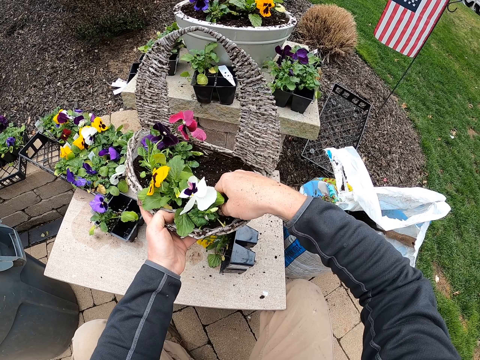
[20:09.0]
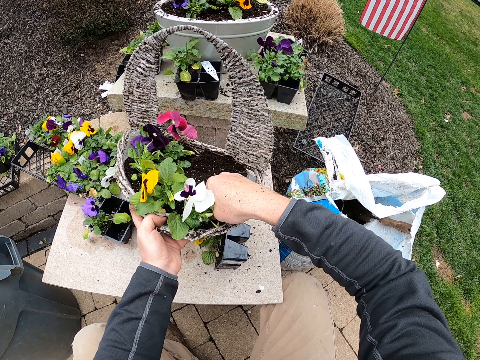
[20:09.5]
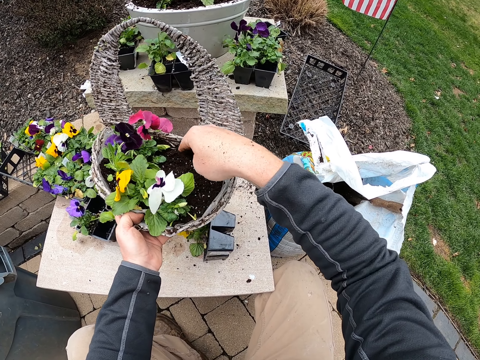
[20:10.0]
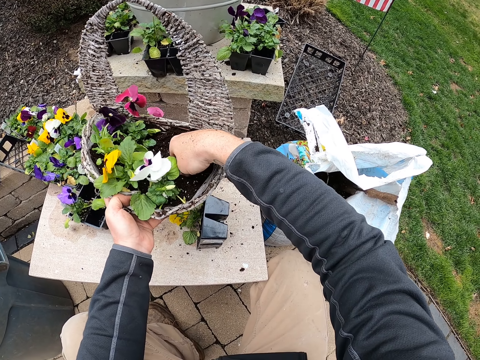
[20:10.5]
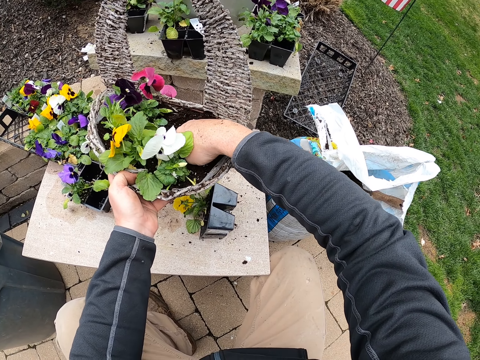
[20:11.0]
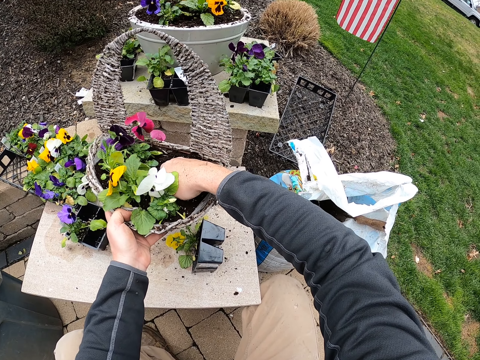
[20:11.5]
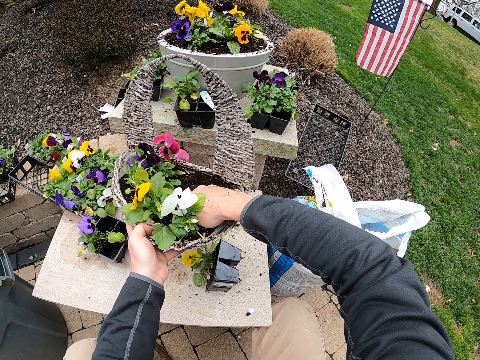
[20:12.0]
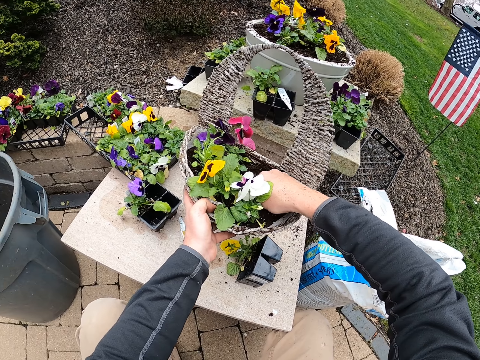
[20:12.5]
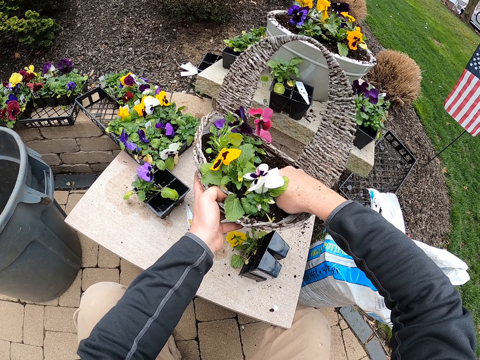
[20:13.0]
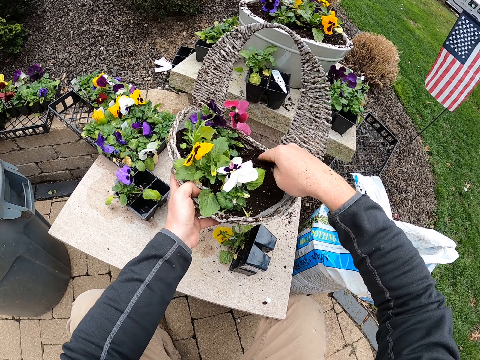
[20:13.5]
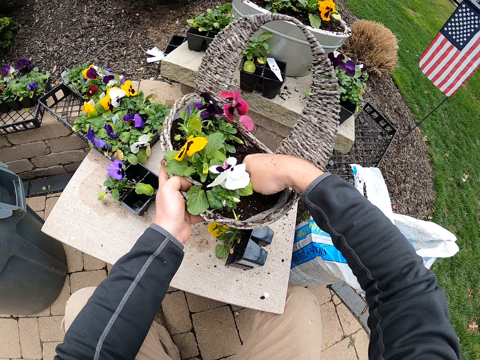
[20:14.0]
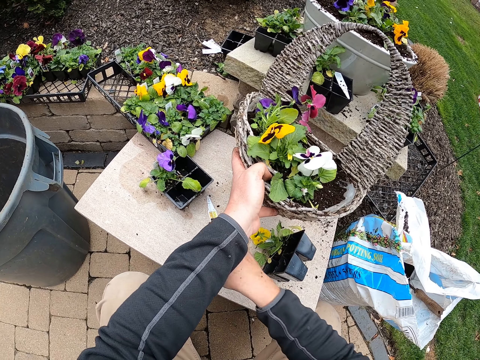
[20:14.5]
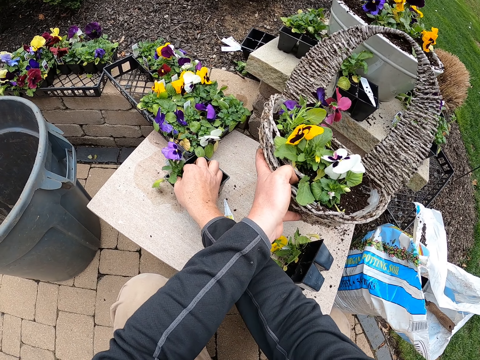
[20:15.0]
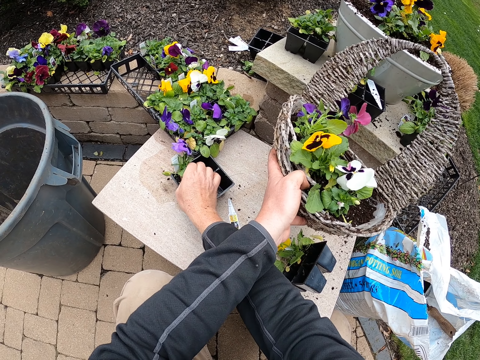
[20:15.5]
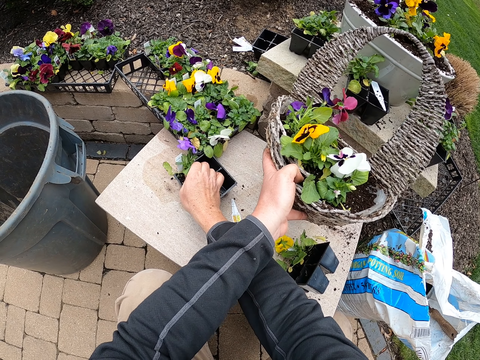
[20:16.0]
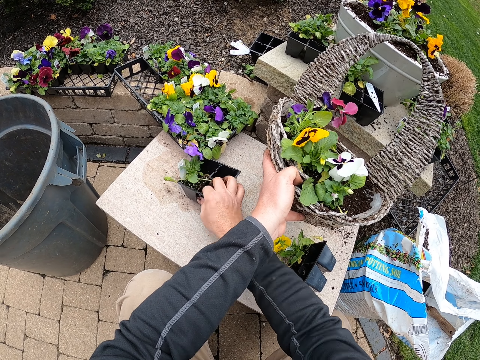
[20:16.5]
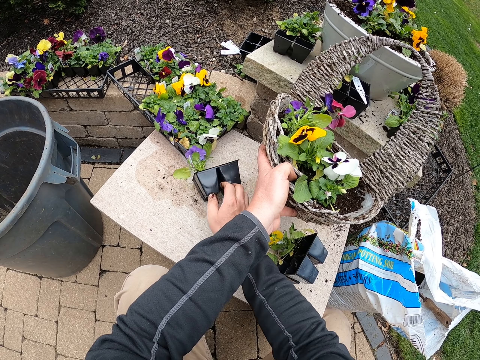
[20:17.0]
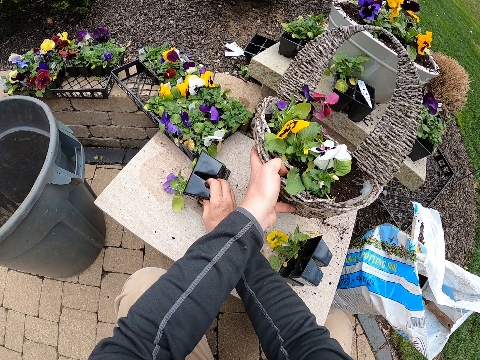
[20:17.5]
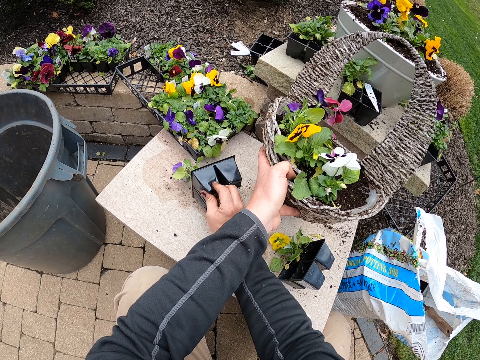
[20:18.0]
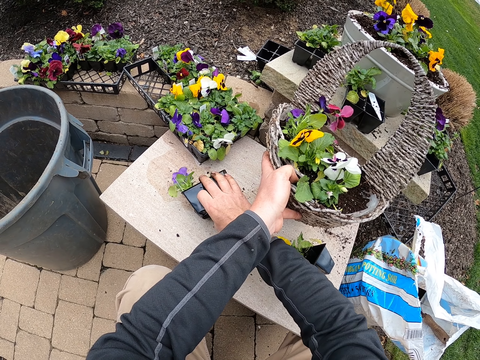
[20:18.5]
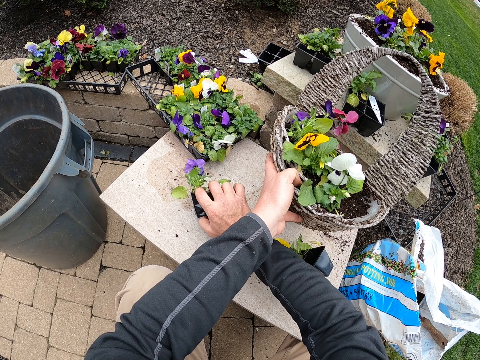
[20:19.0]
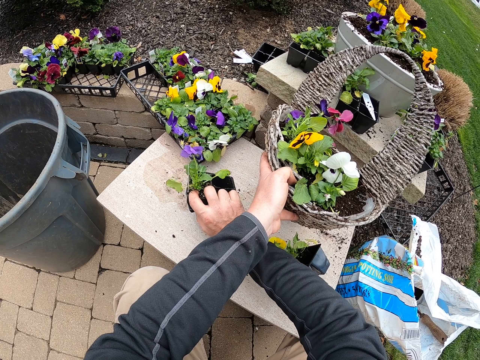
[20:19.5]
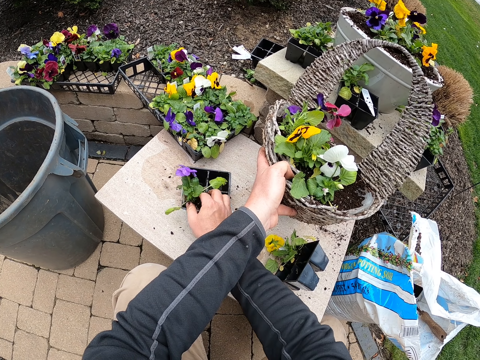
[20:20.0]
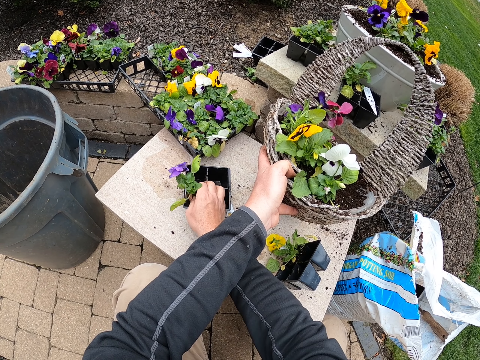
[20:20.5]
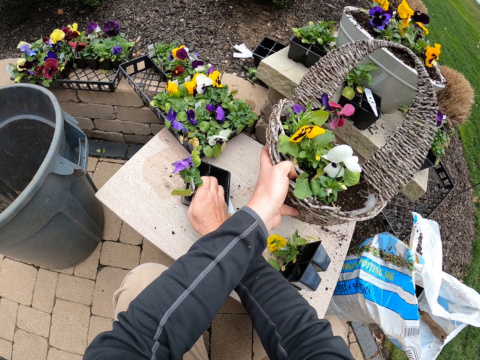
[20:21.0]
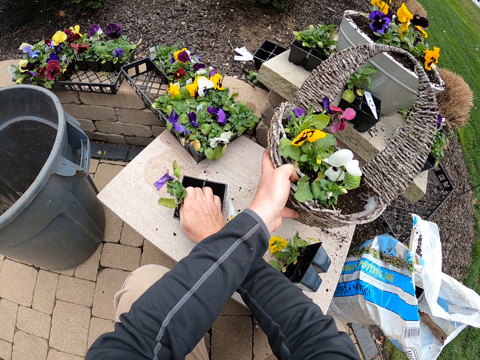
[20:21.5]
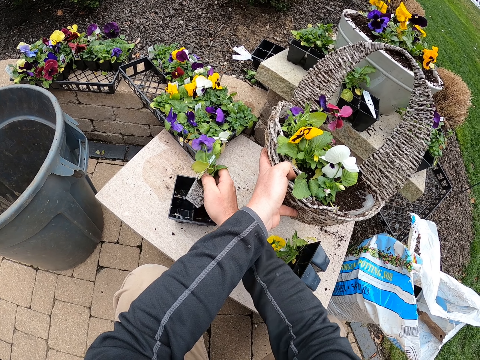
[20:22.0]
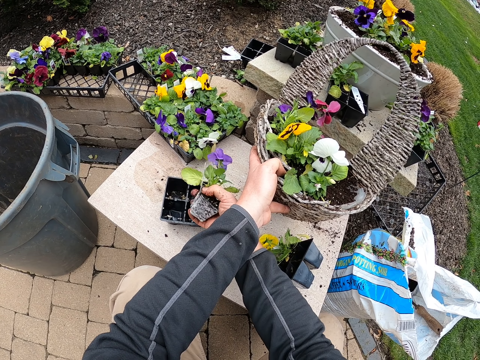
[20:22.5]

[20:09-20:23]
The camera wearer covers a flower with soil. They hold the flower. They take a plant. They turn the flower tray. They press the flower tray. They turn the flower tray. They pick the flower.

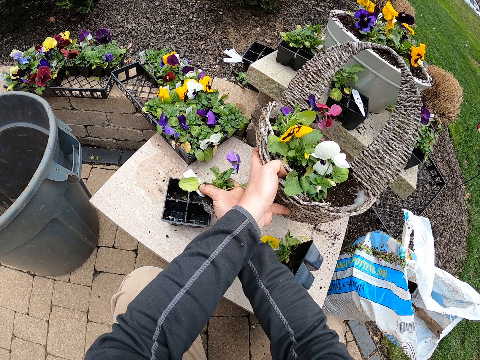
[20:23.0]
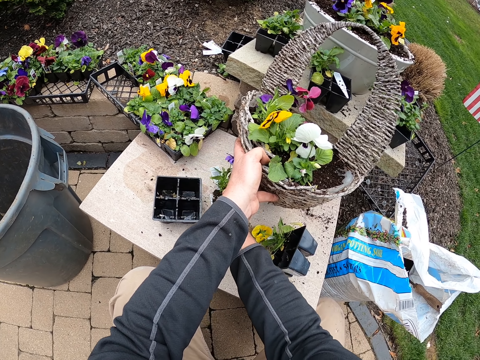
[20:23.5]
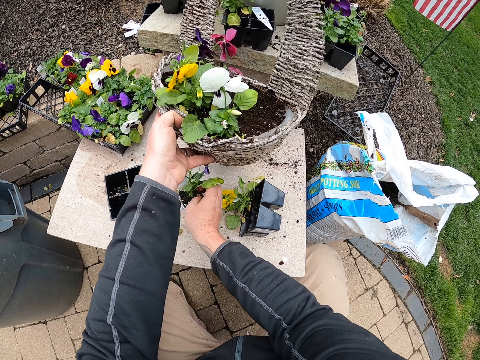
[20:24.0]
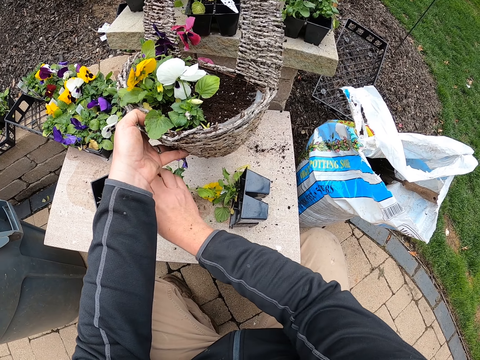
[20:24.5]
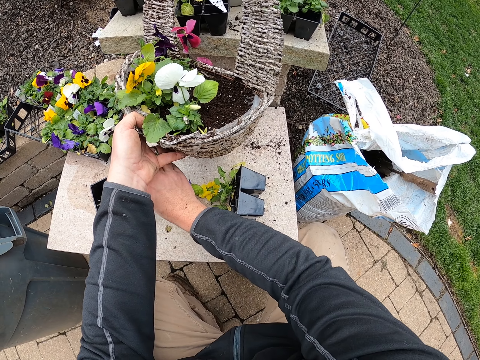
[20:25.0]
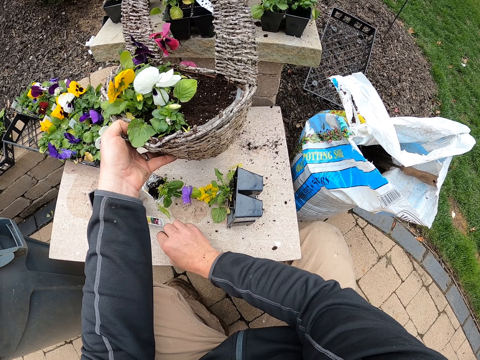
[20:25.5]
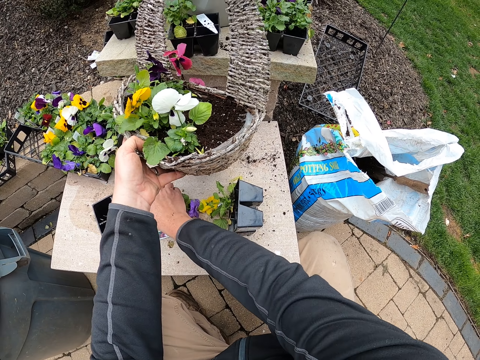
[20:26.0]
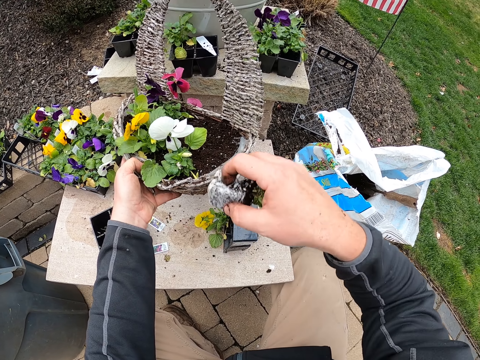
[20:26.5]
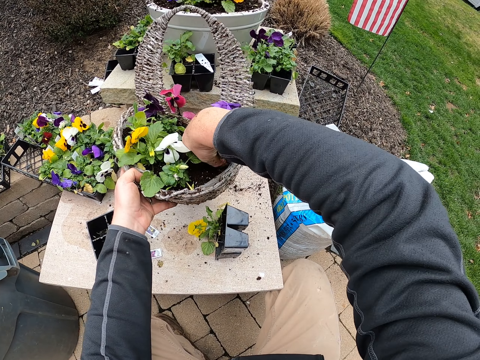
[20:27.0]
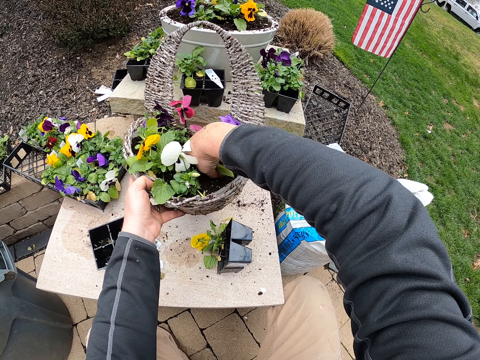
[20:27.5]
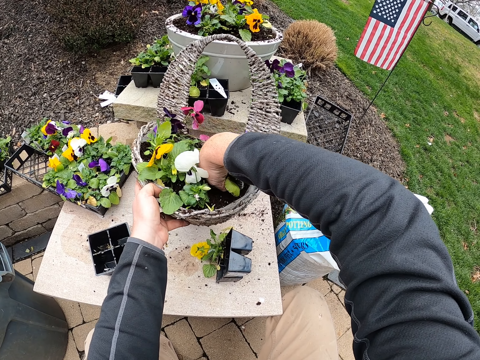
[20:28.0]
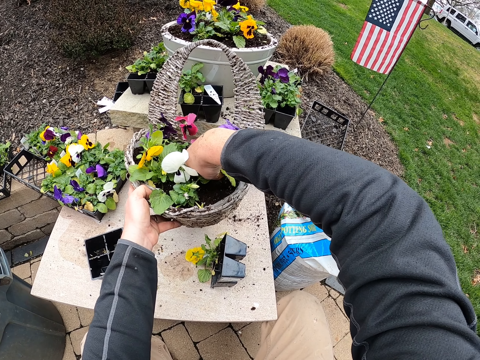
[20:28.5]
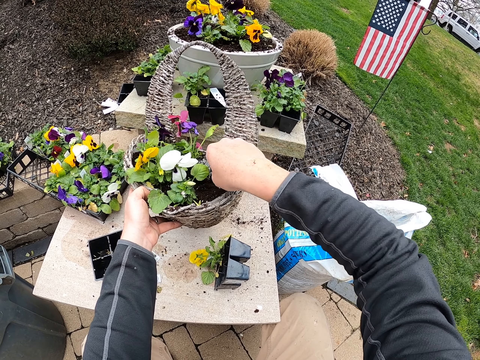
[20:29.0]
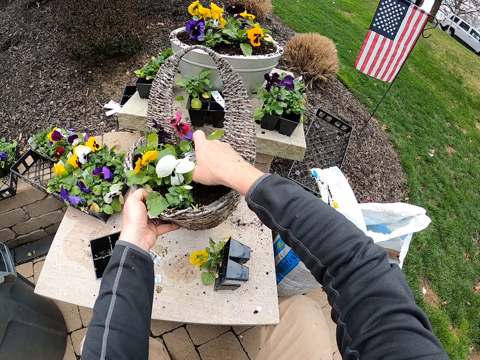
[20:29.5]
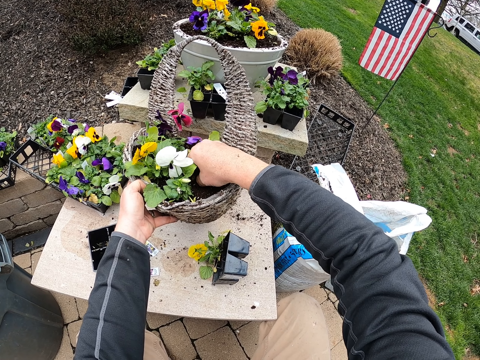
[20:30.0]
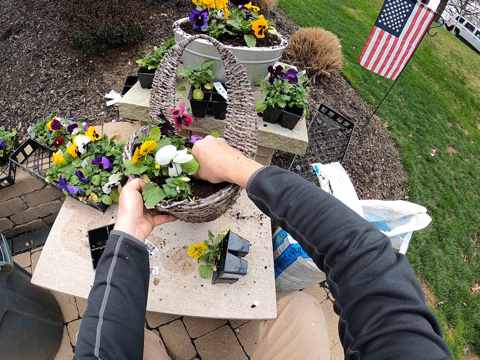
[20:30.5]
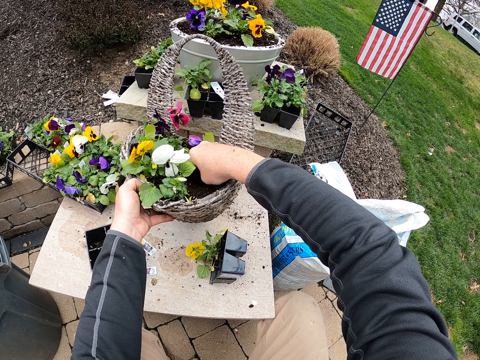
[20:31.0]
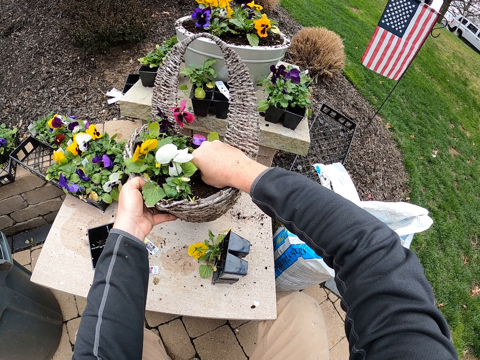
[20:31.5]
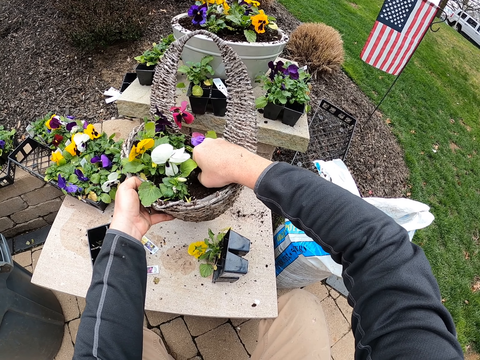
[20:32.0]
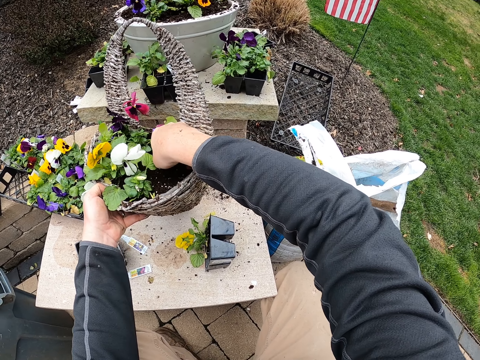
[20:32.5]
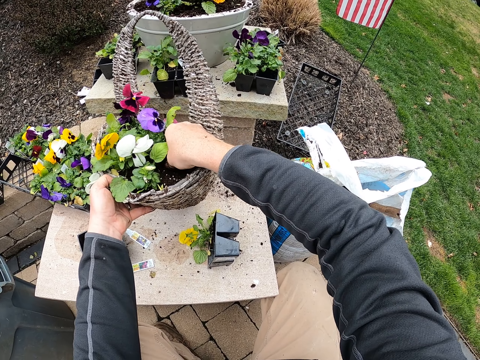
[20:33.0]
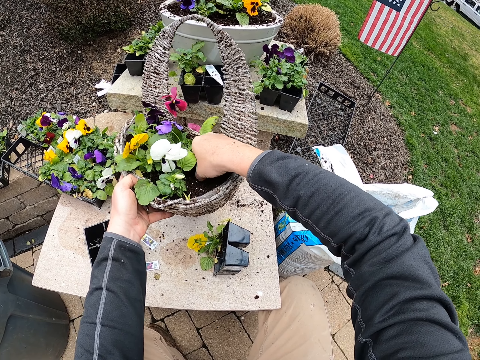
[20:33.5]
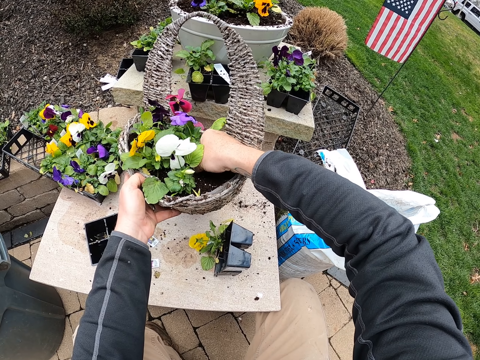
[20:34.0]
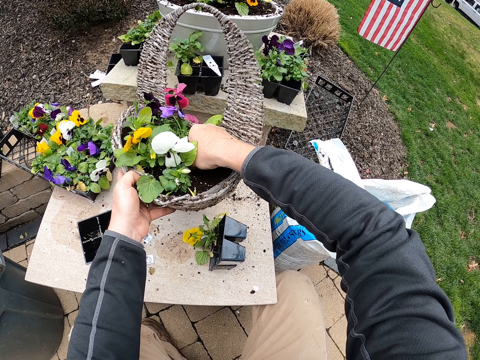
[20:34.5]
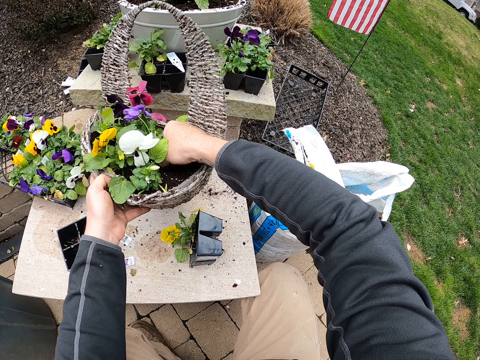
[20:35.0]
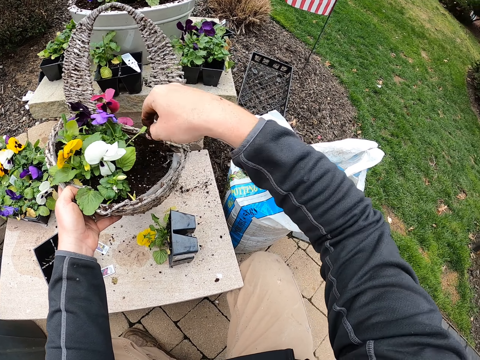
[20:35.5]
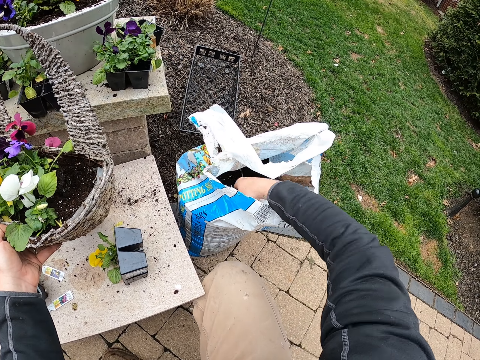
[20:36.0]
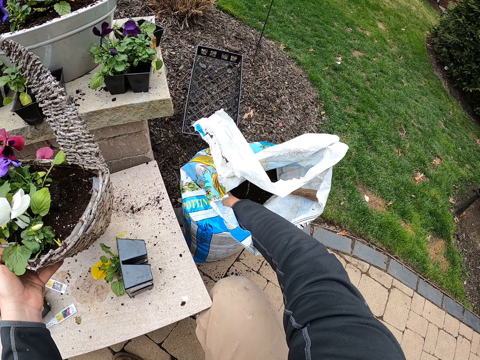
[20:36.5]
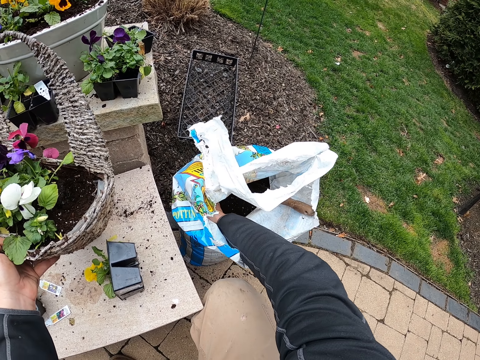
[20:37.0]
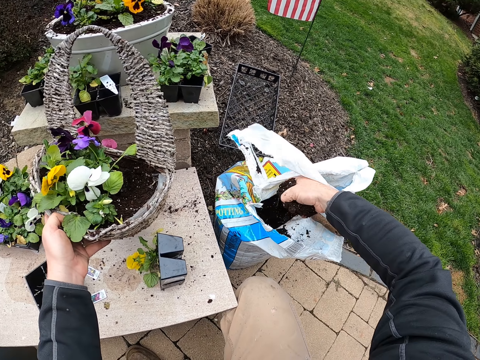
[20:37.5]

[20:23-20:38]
The camera wearer removes a sticker from a flower. They drop the flower. They remove the sticker from the flower. They pick the flower. They plant the flower in the bucket. They plant the flower again. They collect soil.
